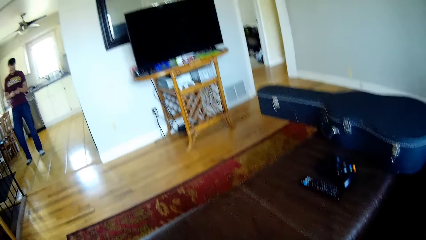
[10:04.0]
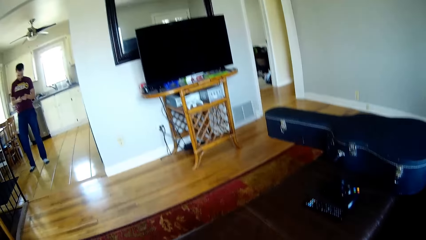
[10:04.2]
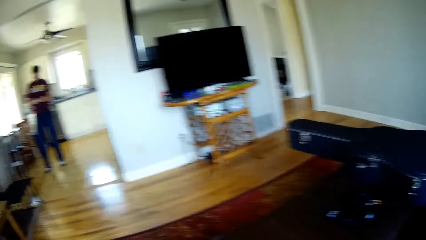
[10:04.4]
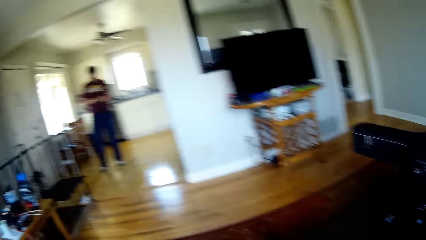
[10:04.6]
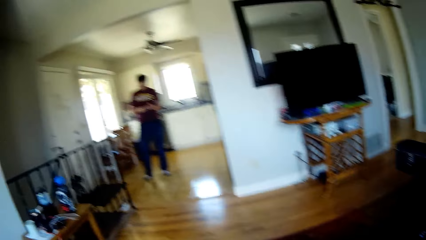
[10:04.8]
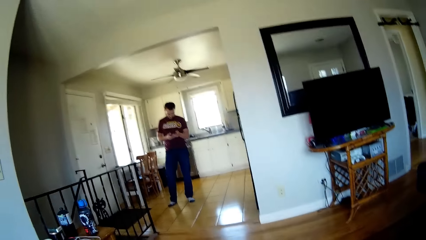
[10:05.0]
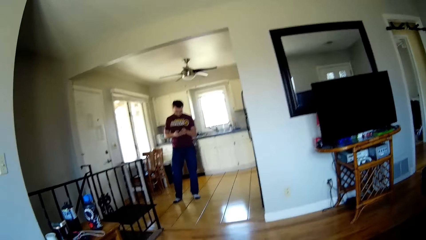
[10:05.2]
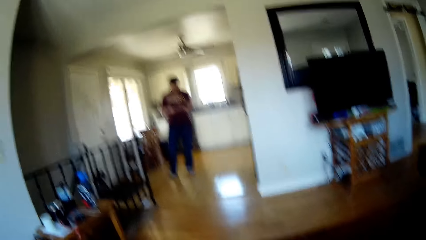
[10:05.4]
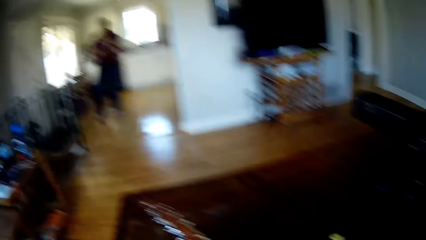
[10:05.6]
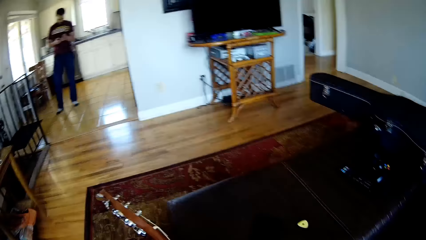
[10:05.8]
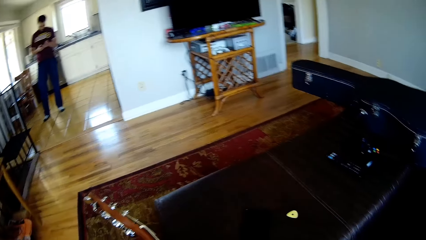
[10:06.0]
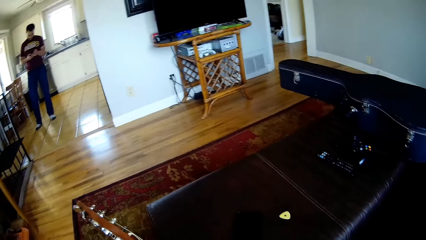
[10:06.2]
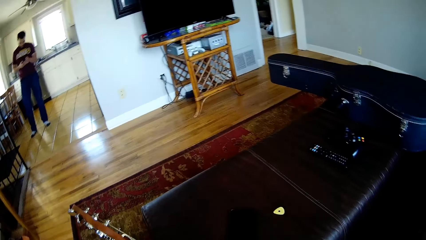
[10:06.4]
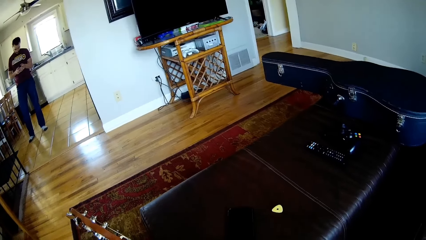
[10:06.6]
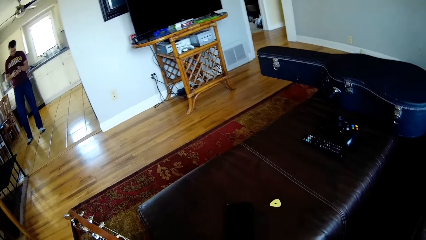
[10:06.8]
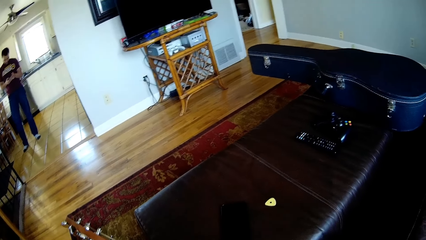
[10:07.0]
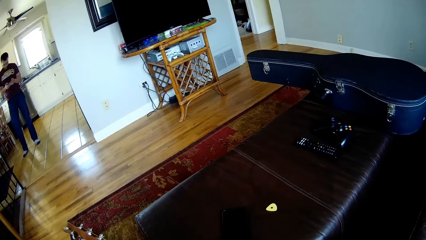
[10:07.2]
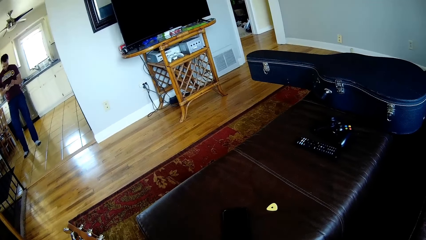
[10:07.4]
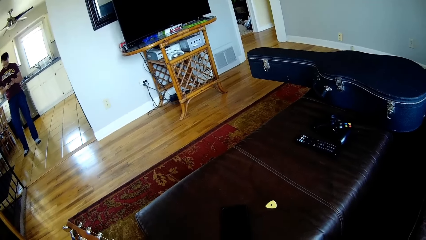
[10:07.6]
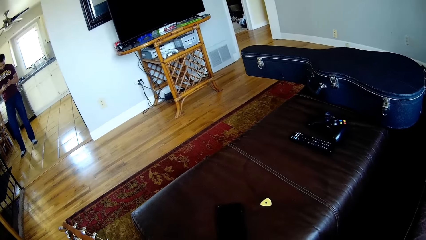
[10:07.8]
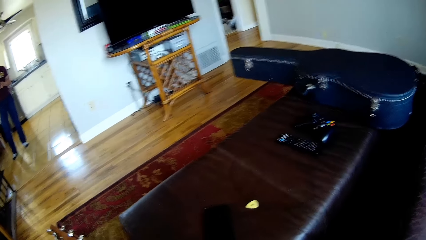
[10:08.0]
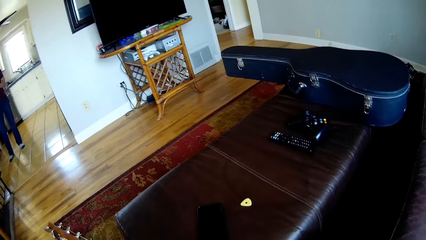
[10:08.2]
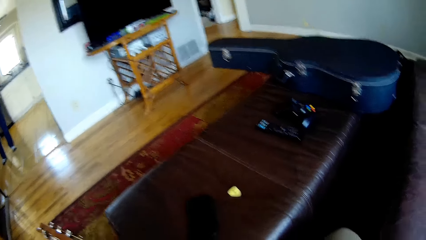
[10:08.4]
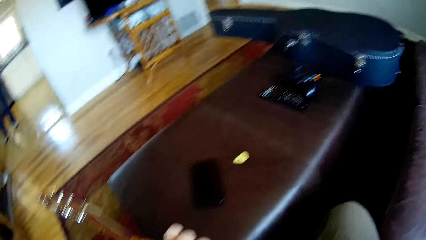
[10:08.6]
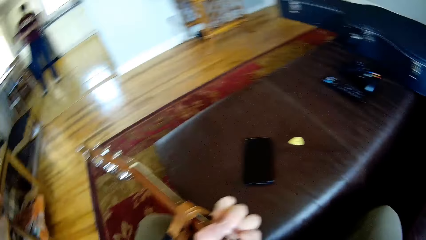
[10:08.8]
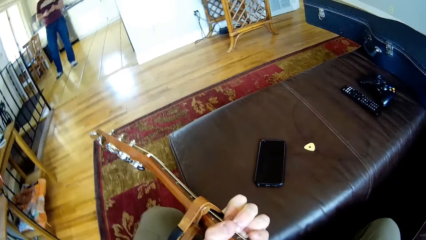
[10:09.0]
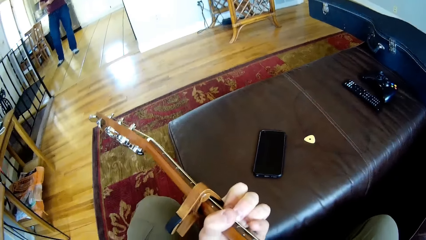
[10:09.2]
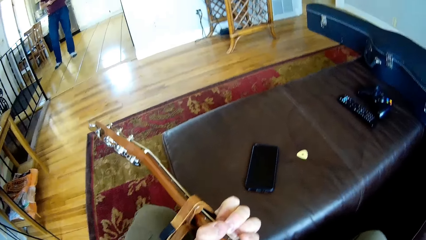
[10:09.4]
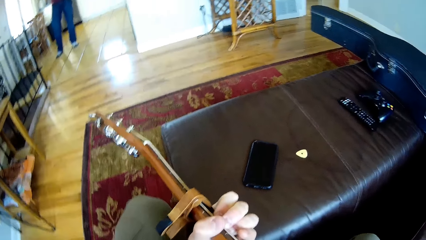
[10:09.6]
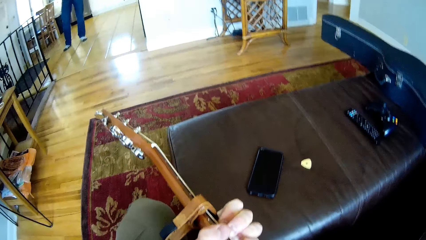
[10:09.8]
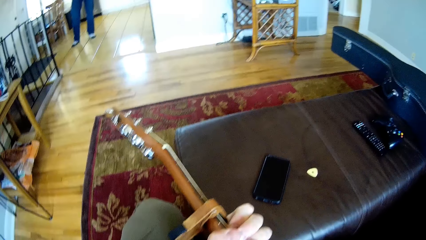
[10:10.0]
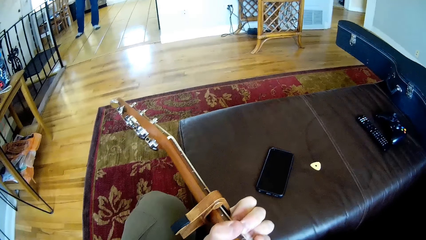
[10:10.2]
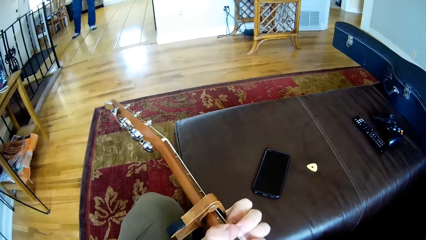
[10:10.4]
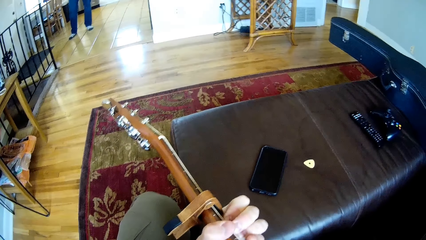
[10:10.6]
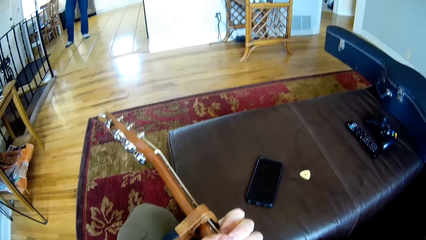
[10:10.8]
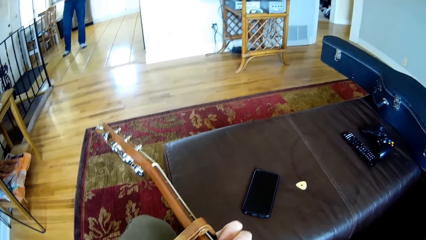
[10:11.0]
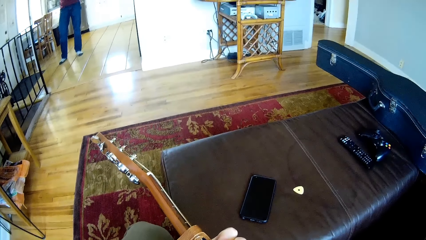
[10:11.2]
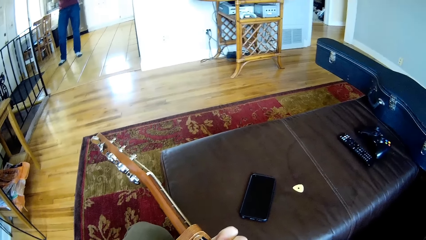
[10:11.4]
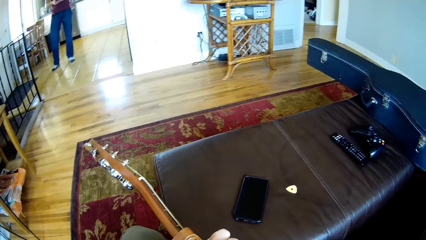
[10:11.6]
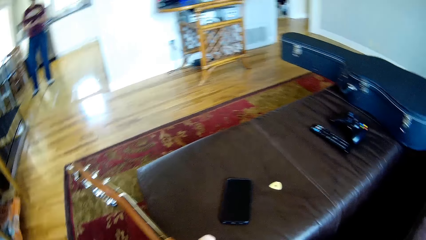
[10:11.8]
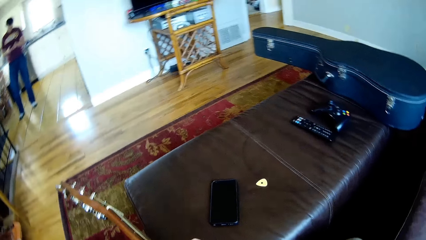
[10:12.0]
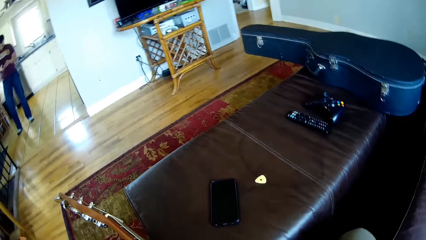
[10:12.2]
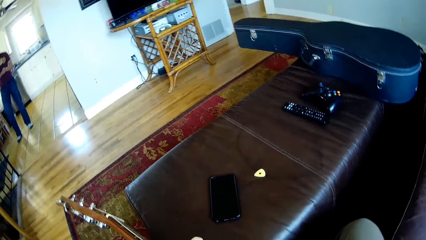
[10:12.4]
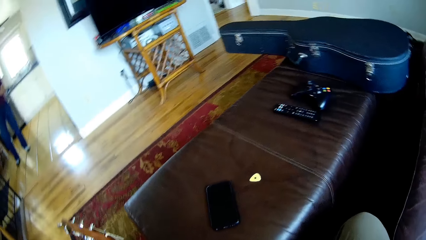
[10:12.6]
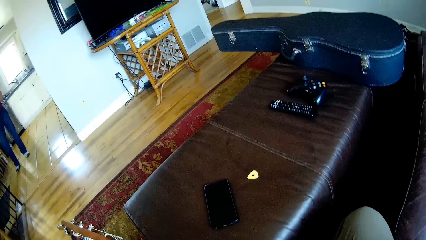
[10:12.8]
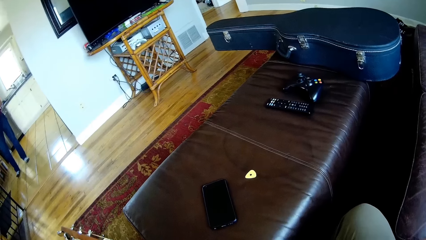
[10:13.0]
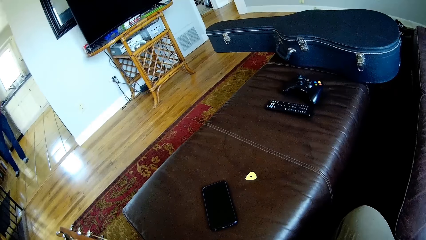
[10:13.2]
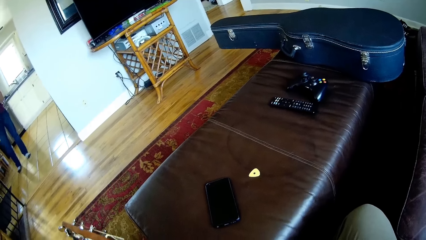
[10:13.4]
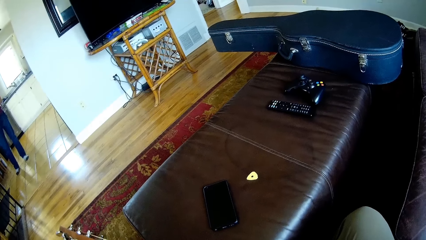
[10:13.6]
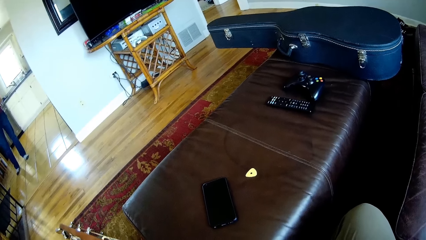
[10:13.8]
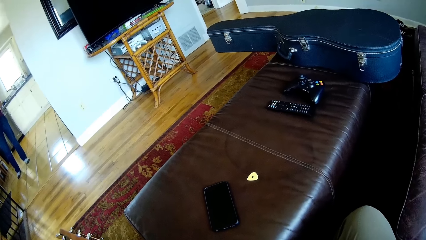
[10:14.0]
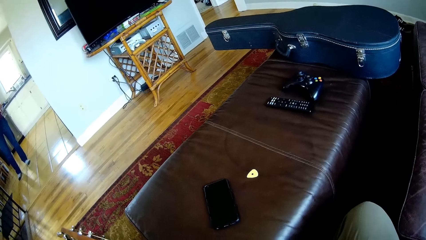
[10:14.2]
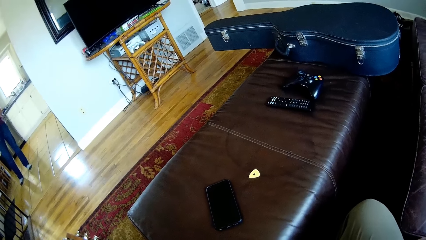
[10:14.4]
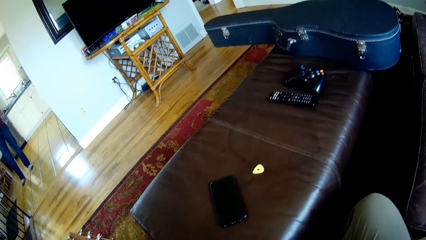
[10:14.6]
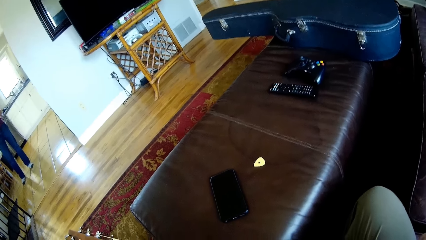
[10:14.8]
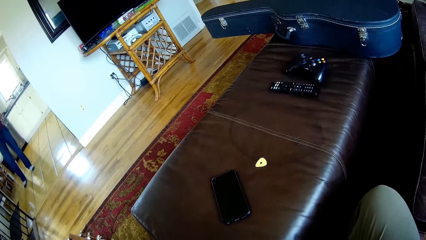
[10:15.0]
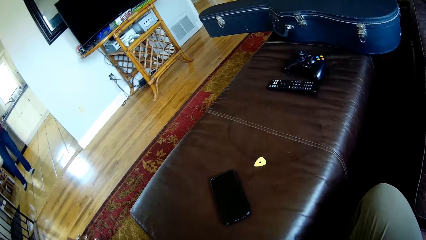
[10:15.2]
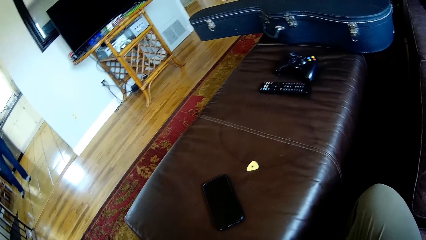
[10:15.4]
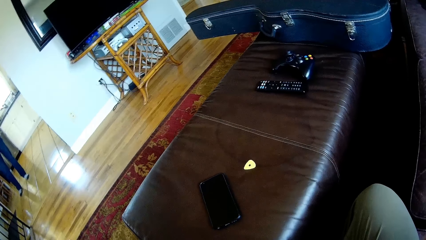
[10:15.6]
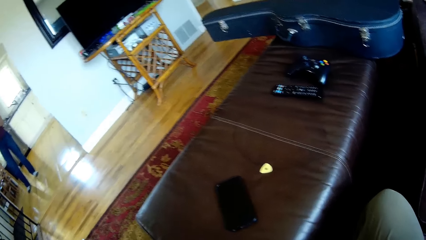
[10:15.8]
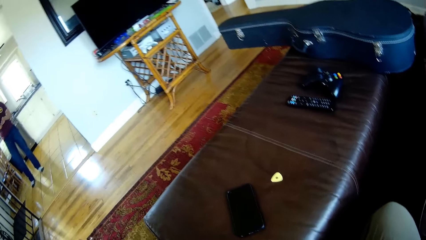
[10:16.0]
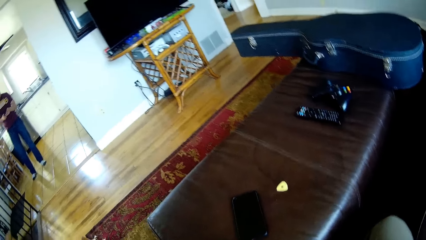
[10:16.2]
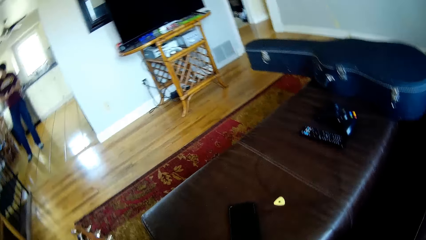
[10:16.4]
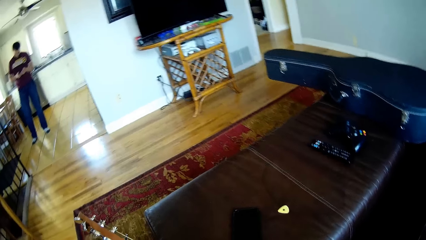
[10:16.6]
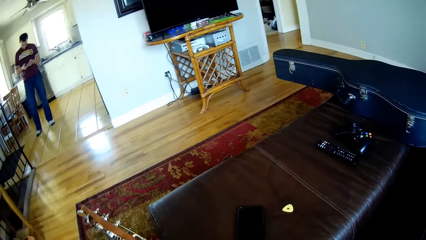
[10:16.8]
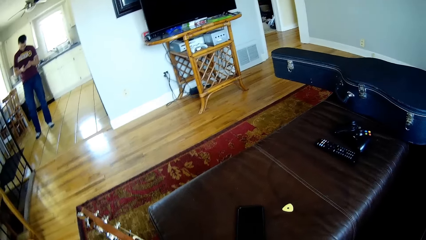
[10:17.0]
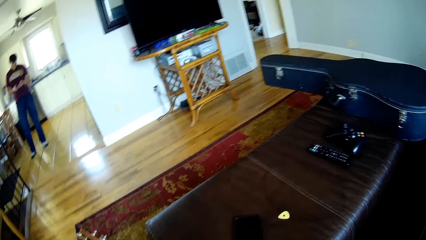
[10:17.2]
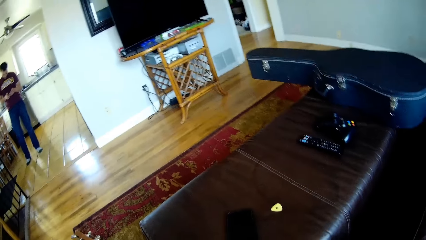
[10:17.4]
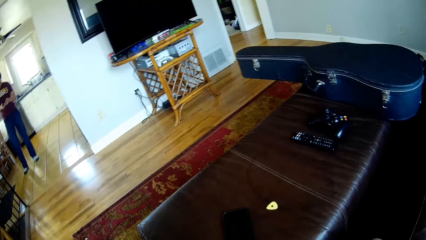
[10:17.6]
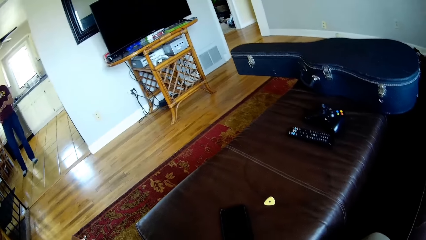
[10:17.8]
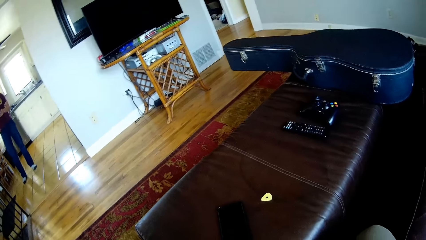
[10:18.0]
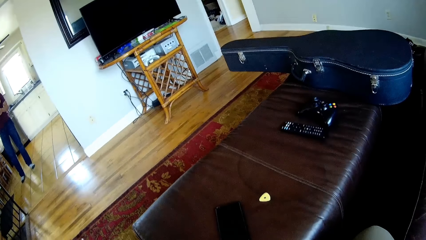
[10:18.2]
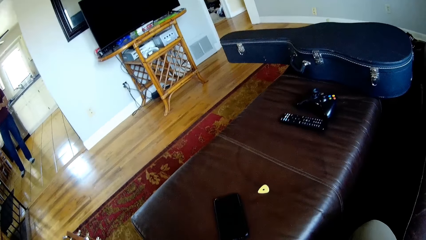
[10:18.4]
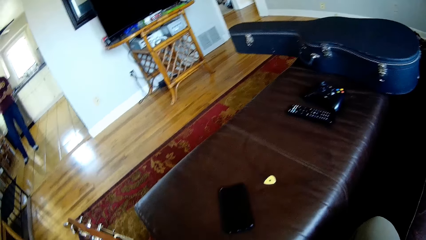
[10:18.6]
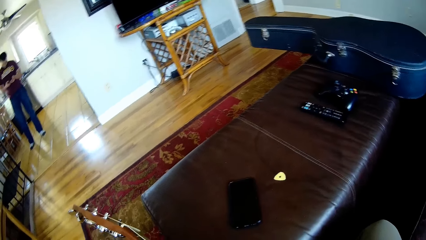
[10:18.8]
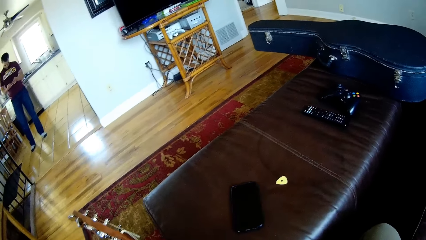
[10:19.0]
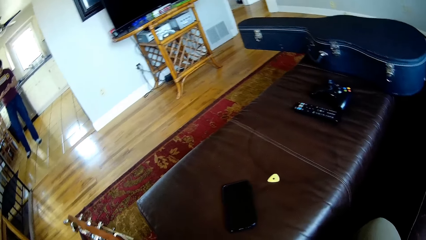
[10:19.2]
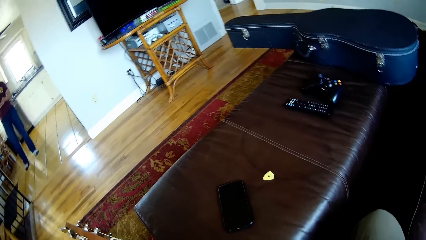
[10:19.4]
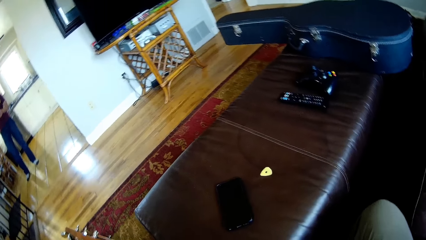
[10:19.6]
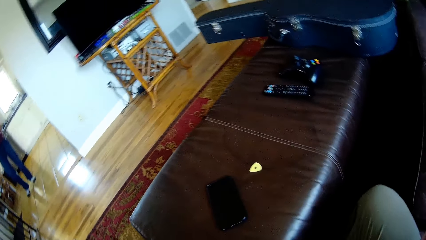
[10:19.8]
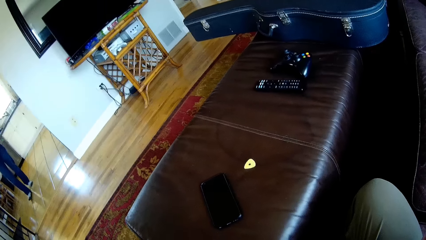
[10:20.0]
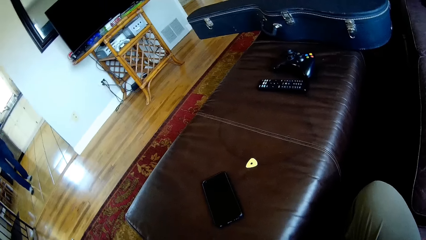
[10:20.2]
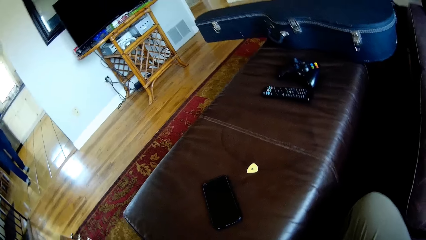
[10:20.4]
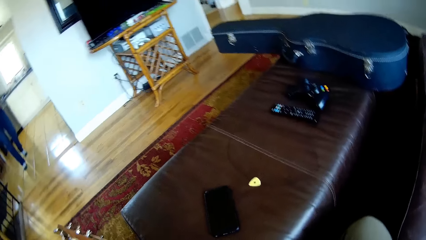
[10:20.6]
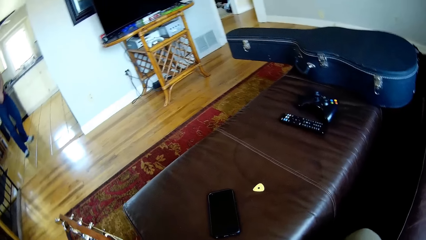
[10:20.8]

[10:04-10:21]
A man operates a mobile phone. The camera wearer holds the guitar.
